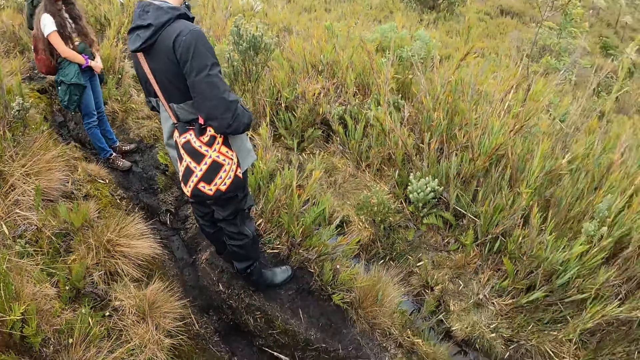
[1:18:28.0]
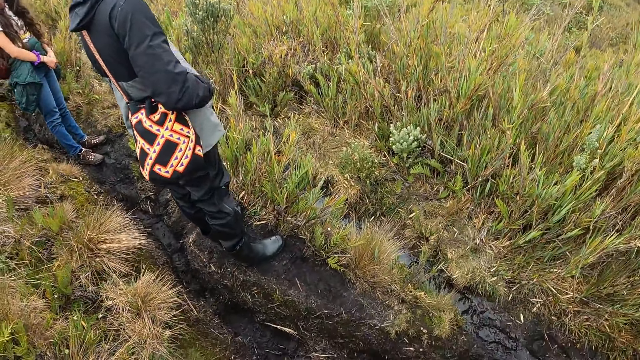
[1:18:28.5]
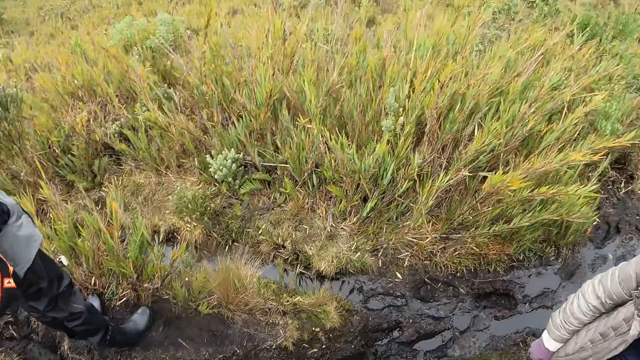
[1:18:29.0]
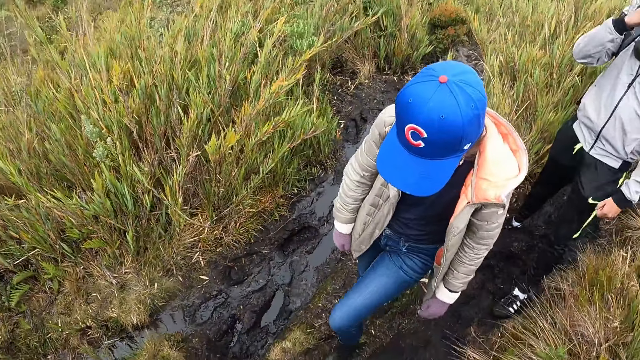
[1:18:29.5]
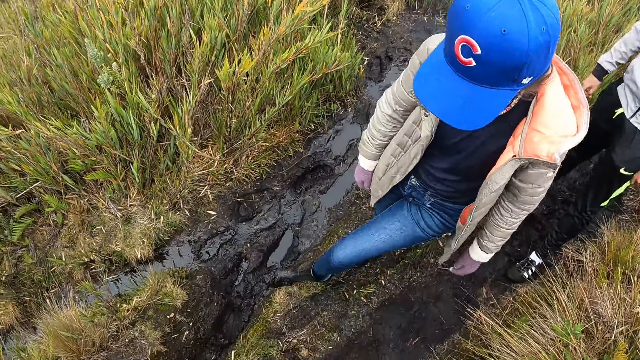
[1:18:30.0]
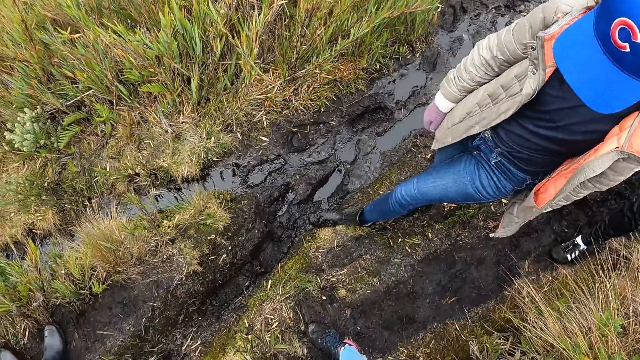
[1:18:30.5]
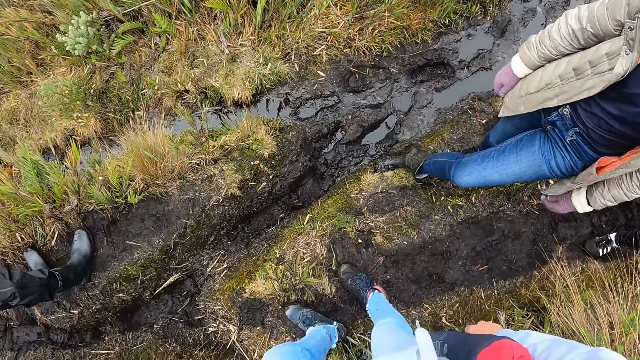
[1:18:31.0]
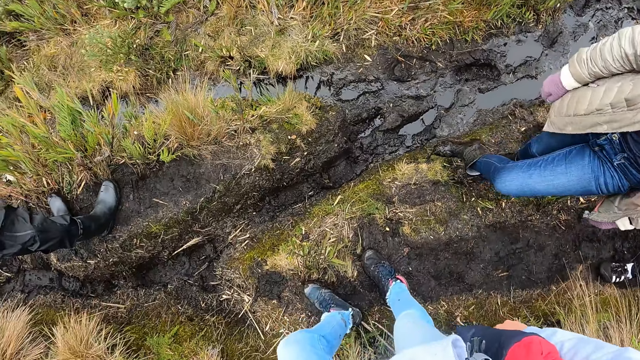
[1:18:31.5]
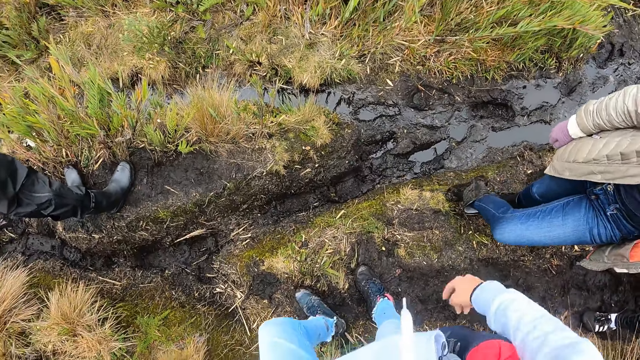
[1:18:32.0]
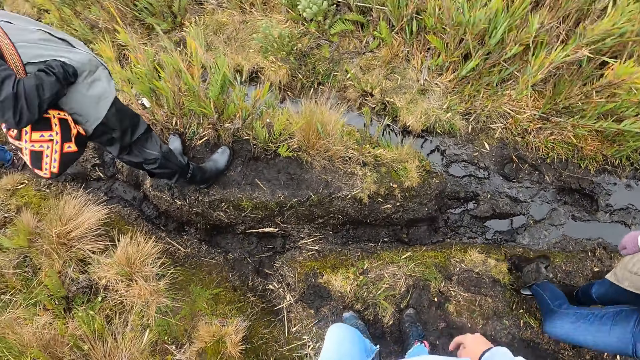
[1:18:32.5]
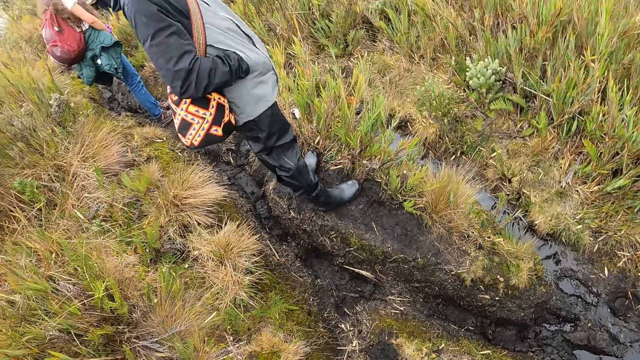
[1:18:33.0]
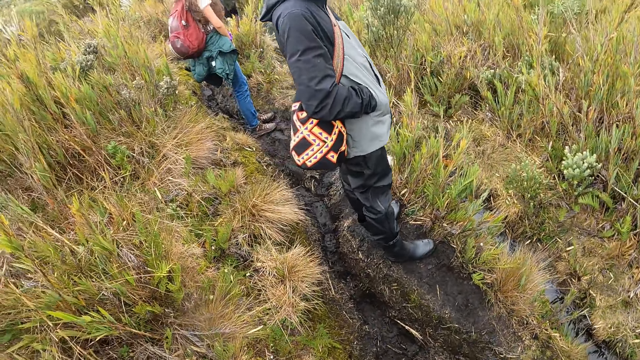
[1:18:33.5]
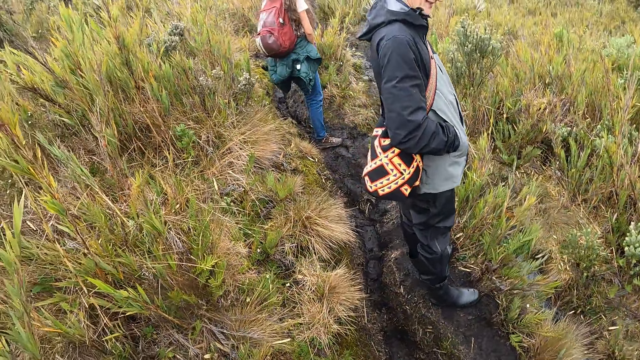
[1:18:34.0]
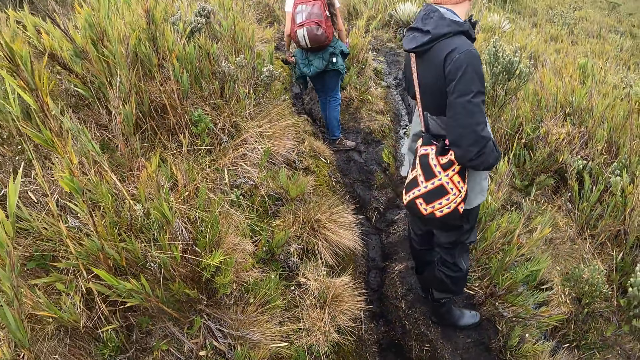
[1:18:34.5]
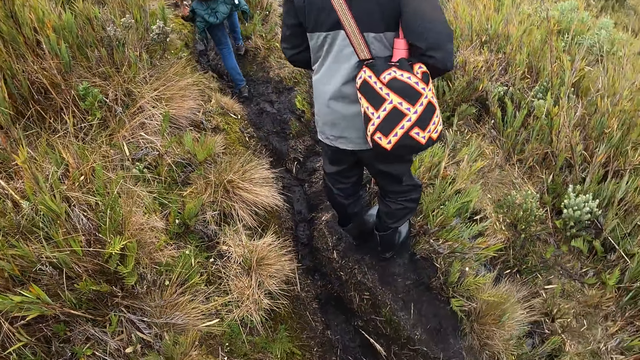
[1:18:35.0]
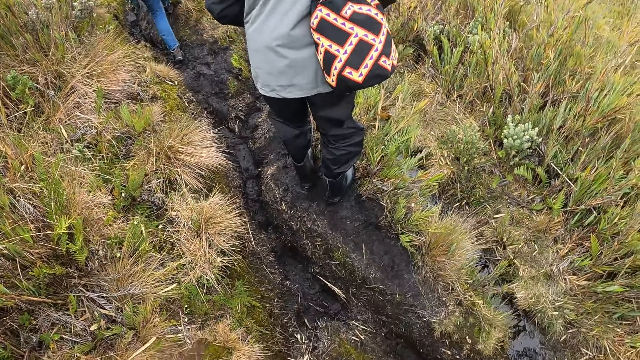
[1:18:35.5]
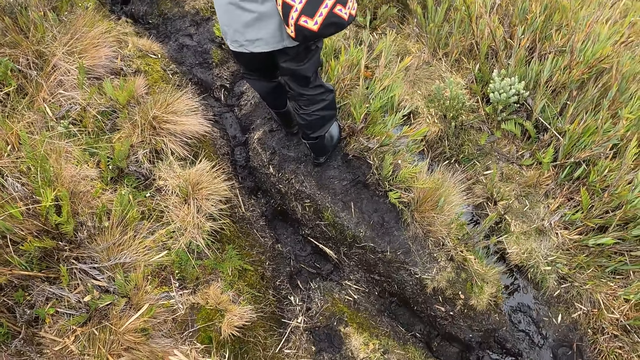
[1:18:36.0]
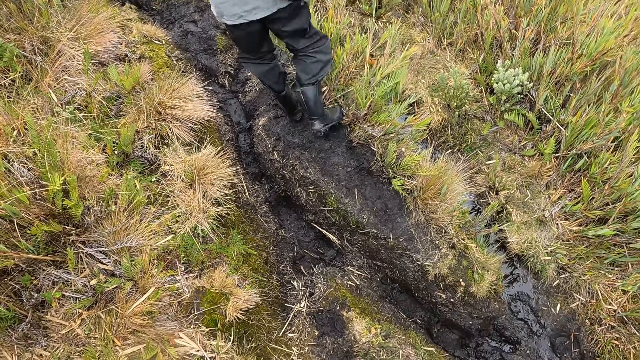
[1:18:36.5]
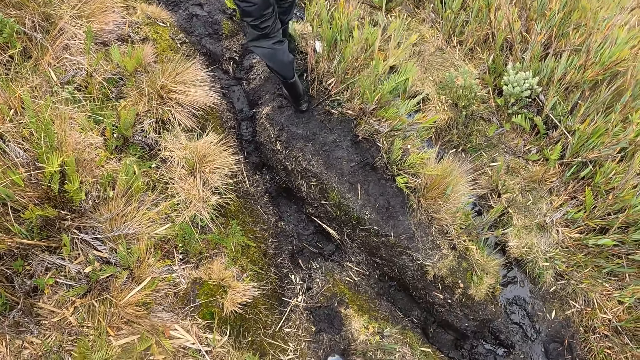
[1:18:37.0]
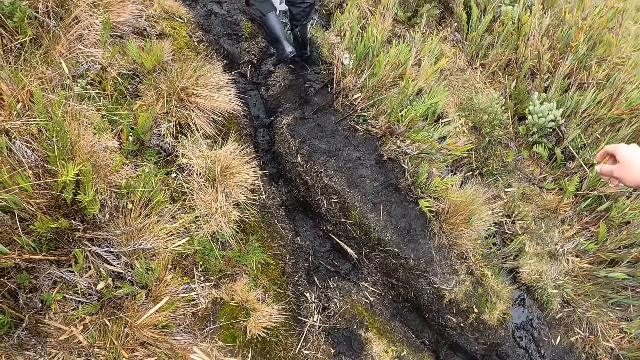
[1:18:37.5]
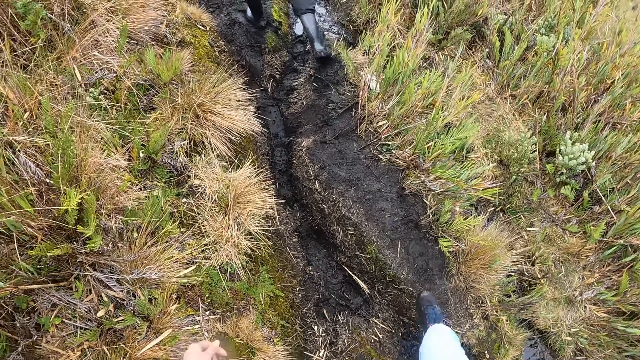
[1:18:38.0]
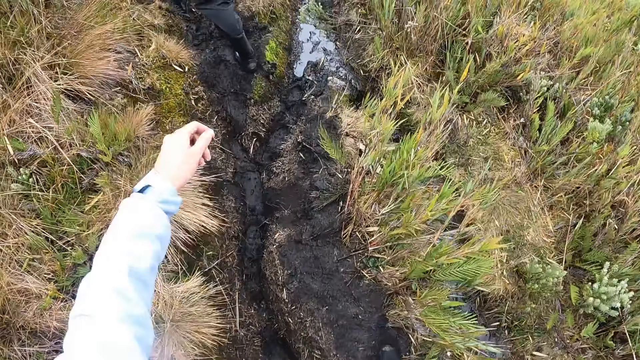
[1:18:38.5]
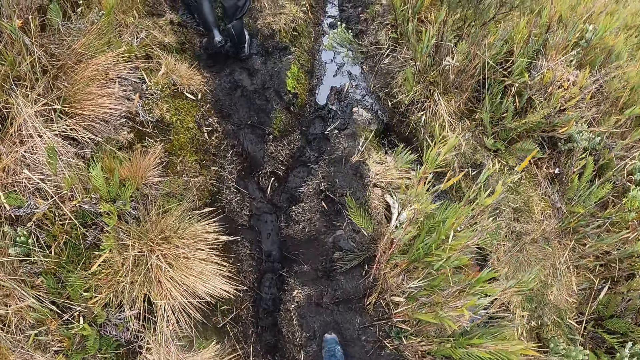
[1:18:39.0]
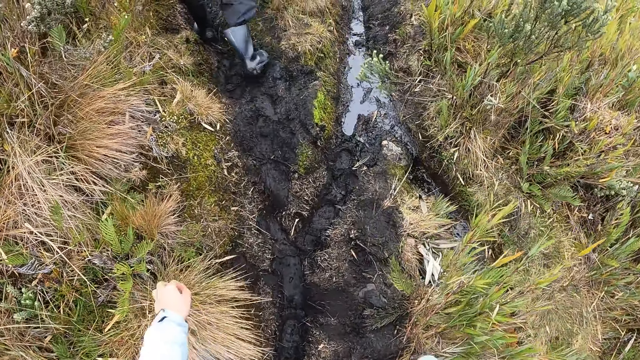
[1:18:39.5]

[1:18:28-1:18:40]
The camera wearer looks around the vegetation. A man looks around the vegetation. The camera wearer looks around the vegetation. A woman removes mud on her shoe. The camera wearer looks around the vegetation. They converse with the woman and the man. The man walks through the vegetation. The camera wearer walks through the vegetation.

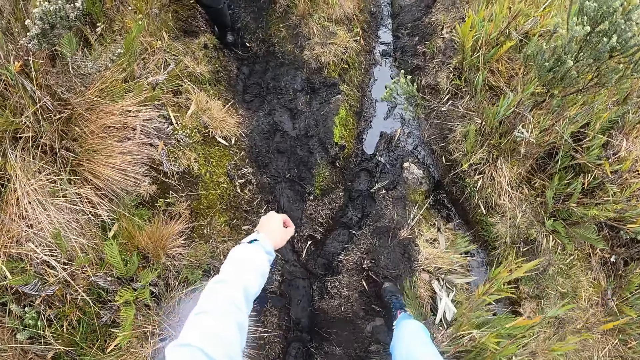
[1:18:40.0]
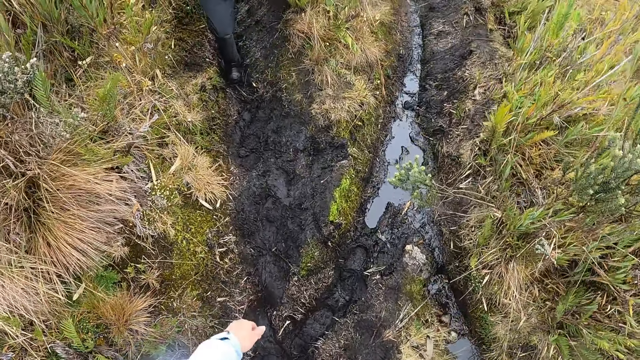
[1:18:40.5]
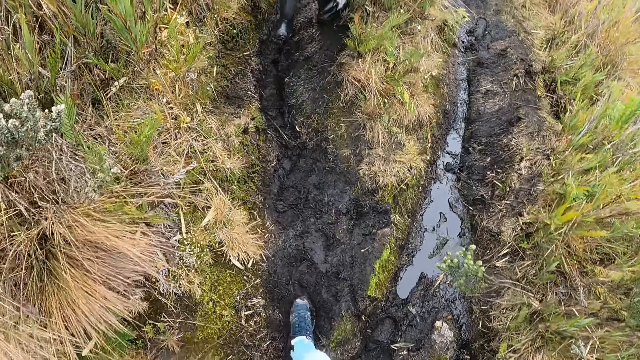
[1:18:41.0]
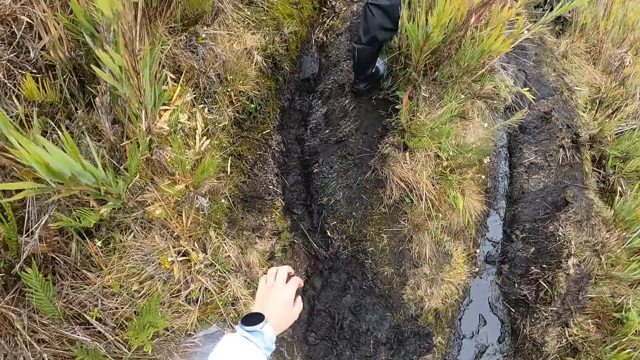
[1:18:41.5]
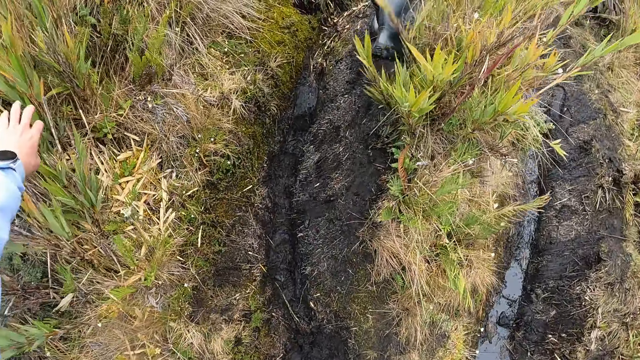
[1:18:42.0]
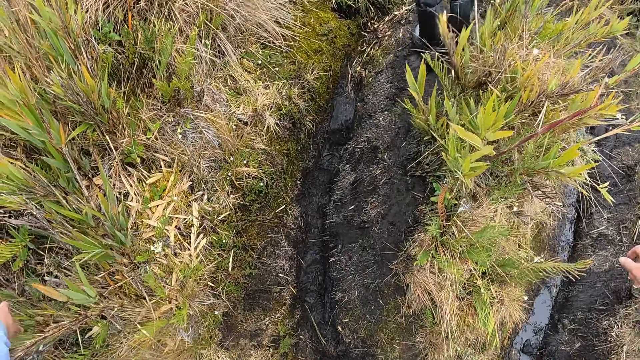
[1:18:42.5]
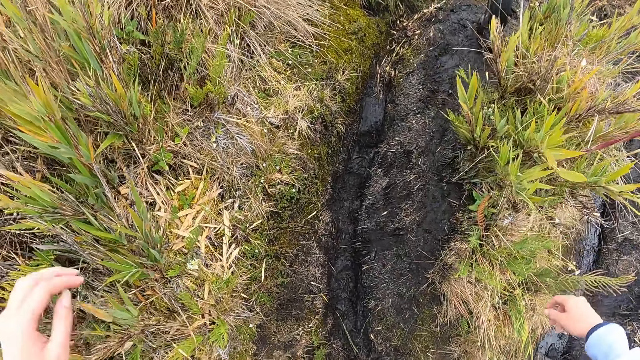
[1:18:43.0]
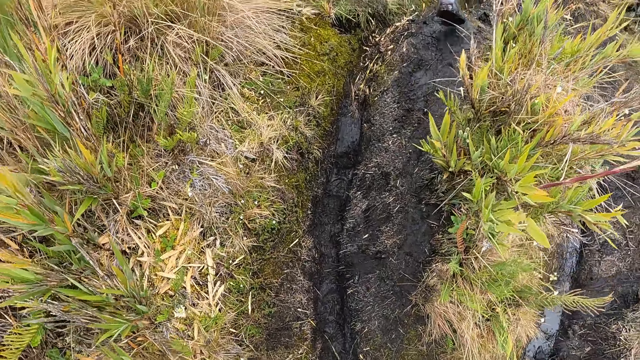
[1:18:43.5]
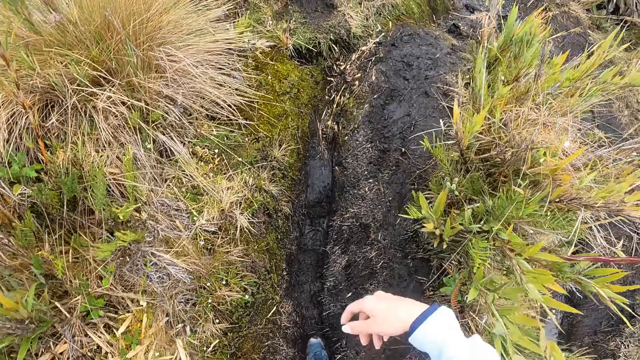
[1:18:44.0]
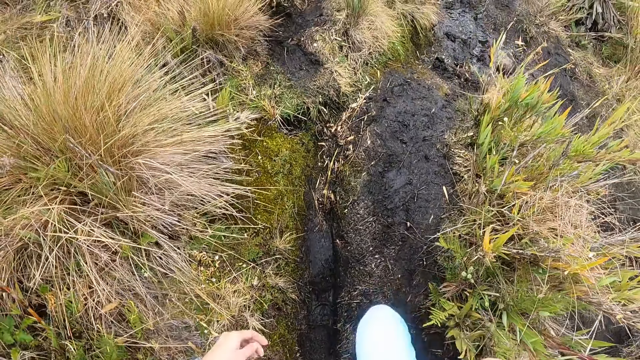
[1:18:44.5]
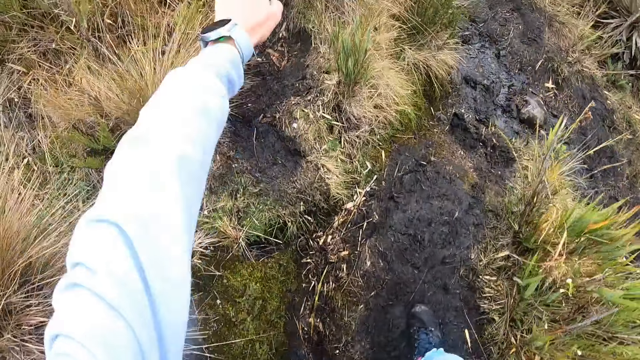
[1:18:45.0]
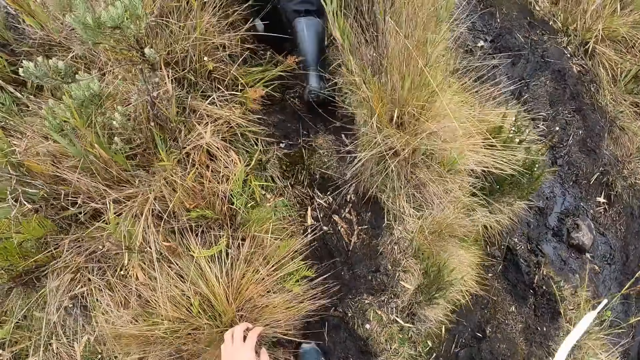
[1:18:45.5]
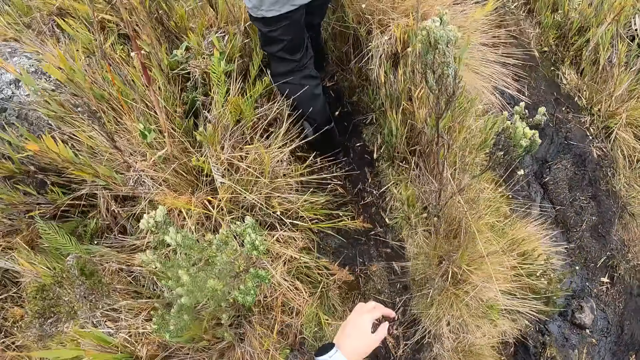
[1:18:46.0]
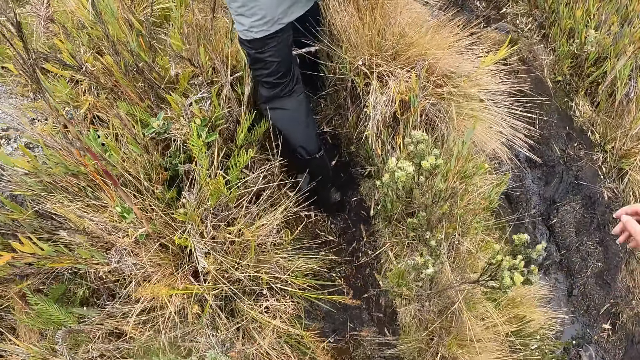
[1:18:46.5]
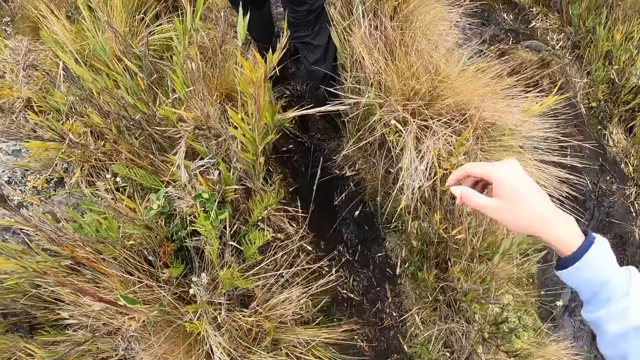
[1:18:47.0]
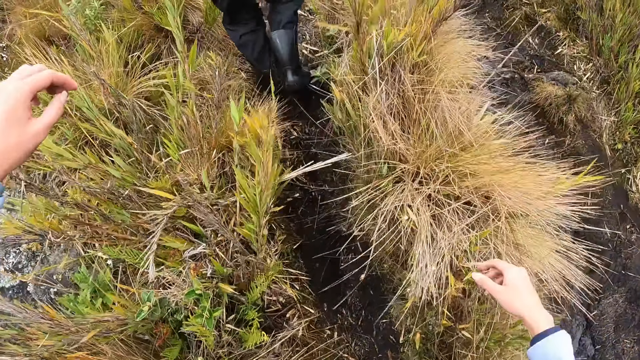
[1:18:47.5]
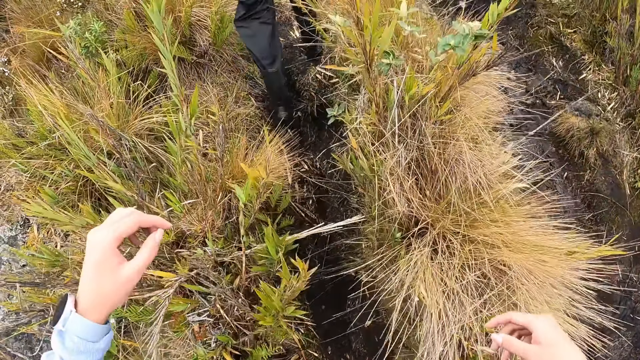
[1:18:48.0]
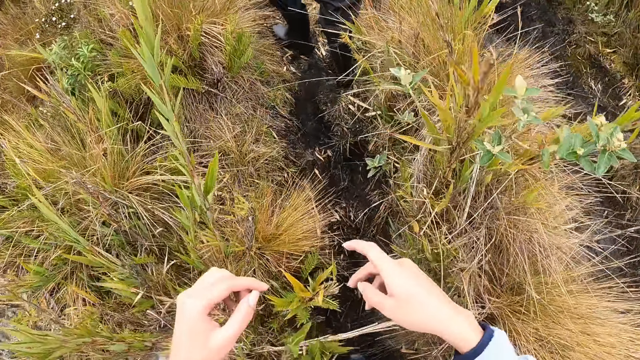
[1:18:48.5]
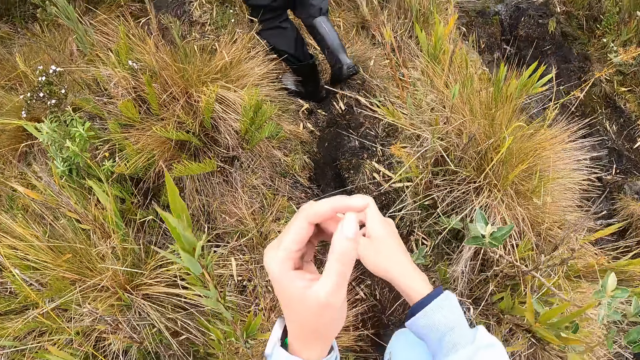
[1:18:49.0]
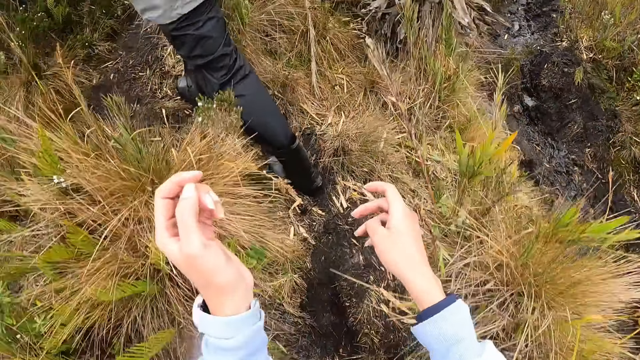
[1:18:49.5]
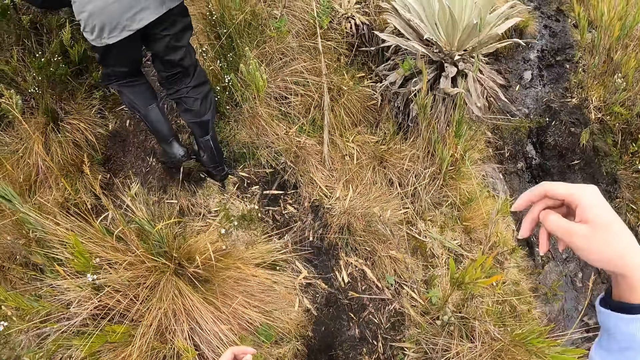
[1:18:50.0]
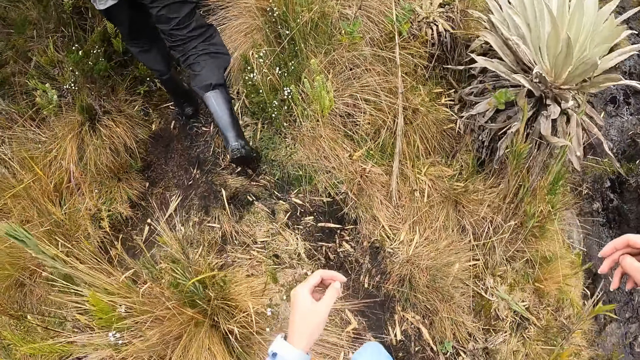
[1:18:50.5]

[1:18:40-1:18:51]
The camera wearer touches a plant beside the bush path on the hill with her left hand.
